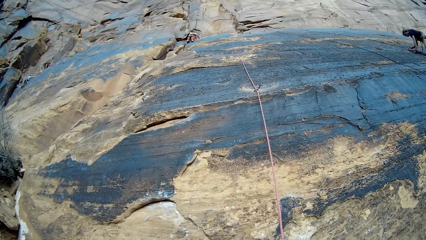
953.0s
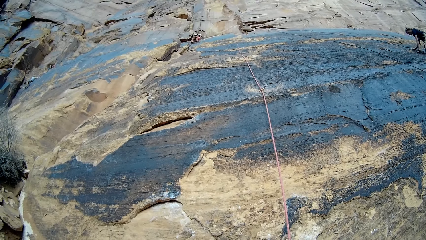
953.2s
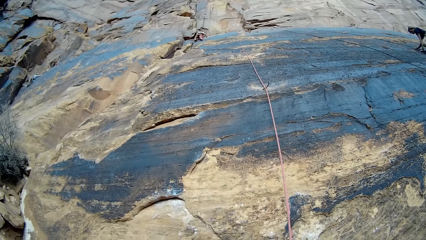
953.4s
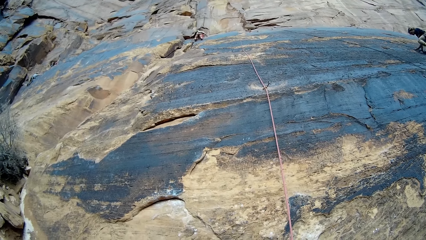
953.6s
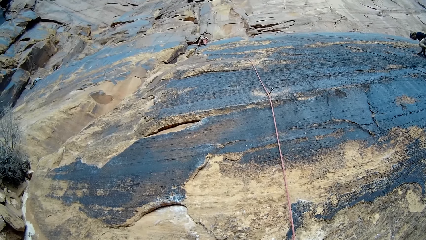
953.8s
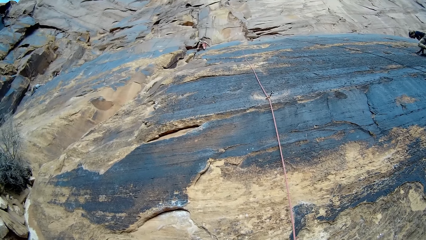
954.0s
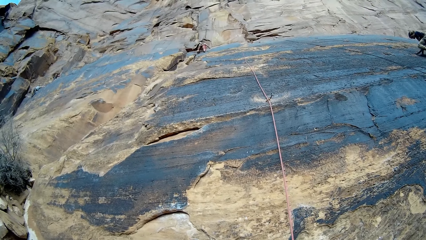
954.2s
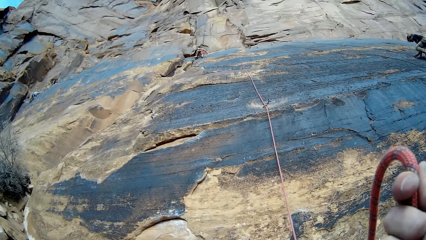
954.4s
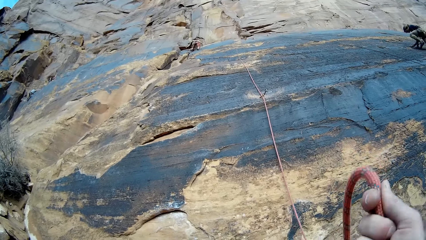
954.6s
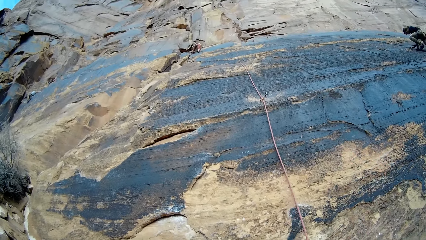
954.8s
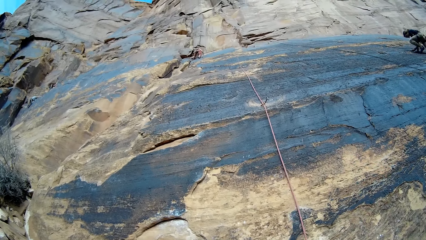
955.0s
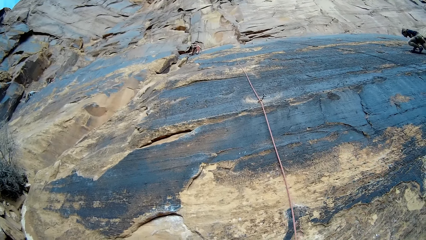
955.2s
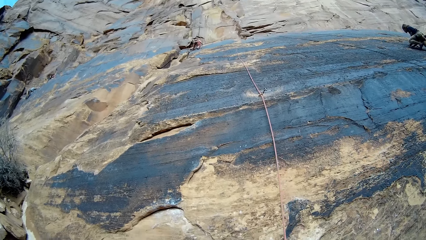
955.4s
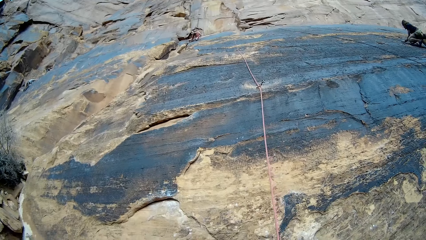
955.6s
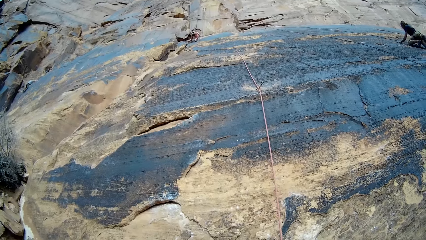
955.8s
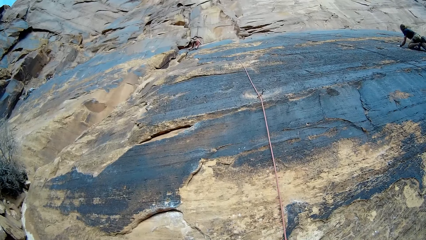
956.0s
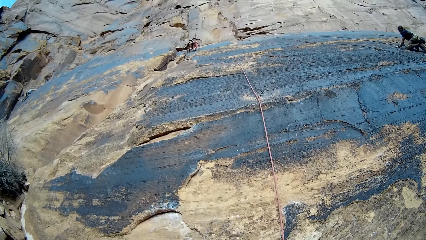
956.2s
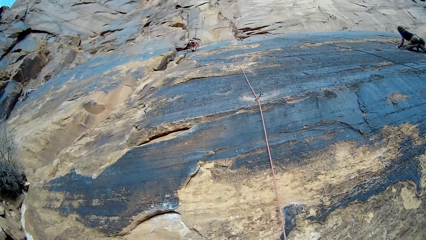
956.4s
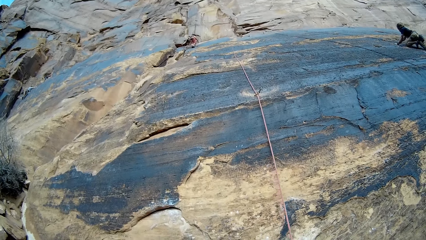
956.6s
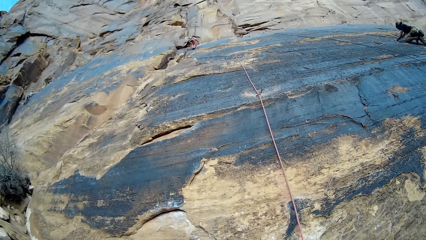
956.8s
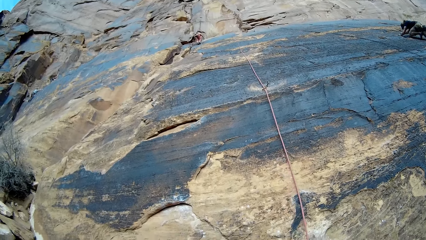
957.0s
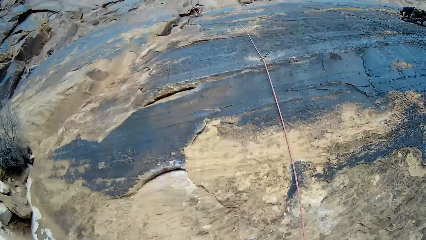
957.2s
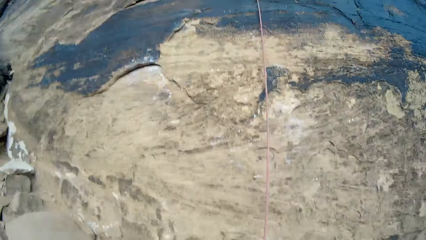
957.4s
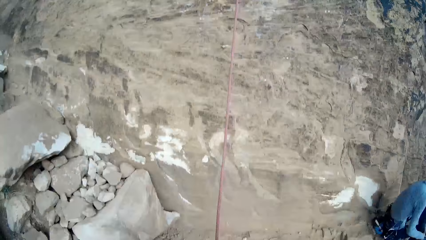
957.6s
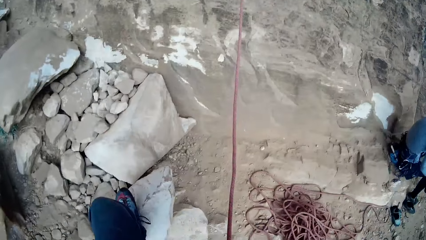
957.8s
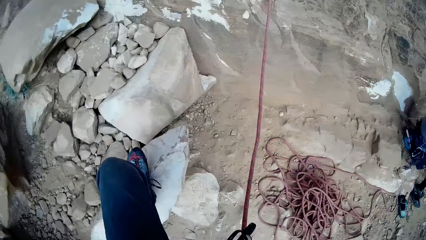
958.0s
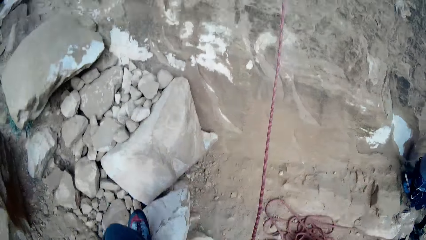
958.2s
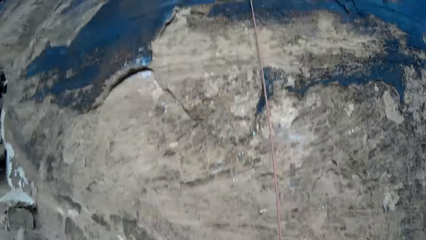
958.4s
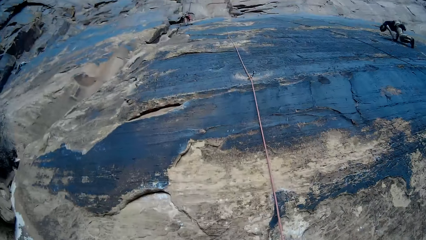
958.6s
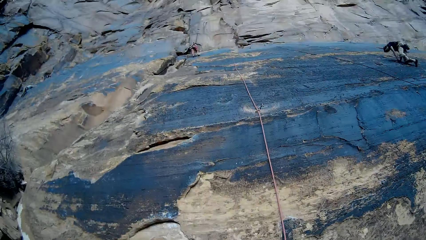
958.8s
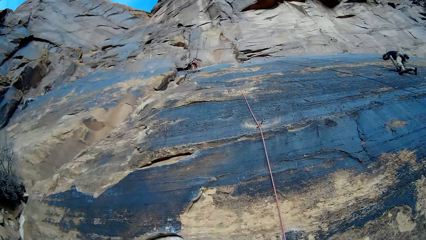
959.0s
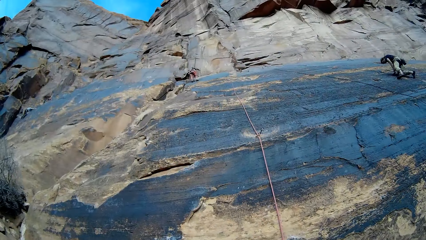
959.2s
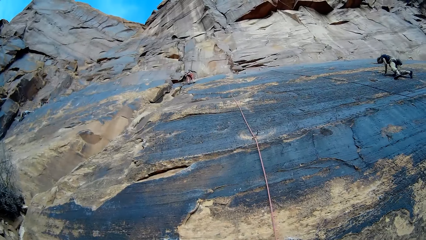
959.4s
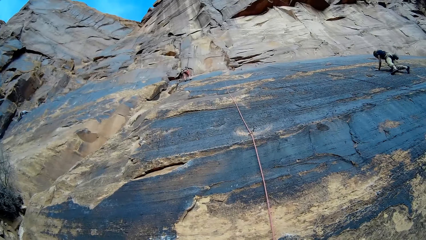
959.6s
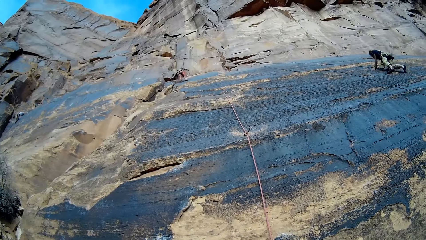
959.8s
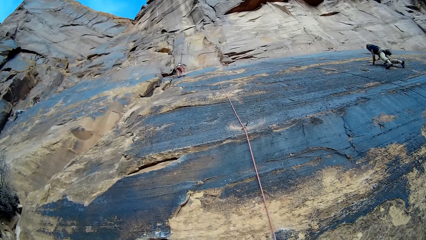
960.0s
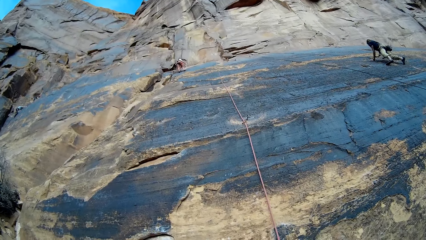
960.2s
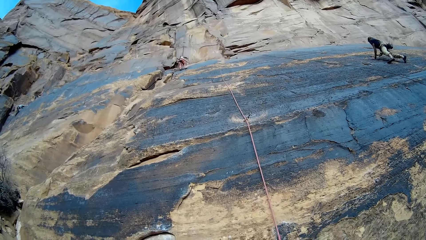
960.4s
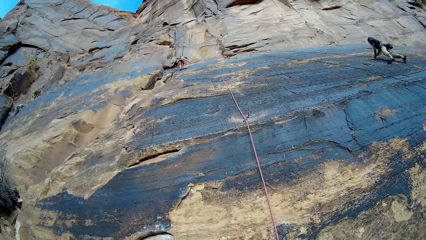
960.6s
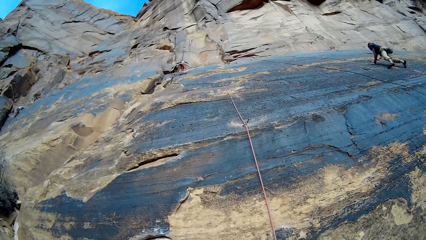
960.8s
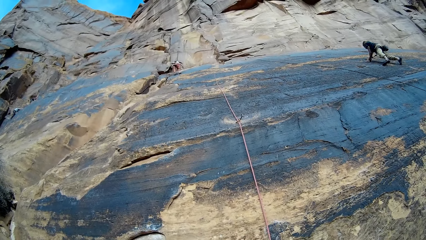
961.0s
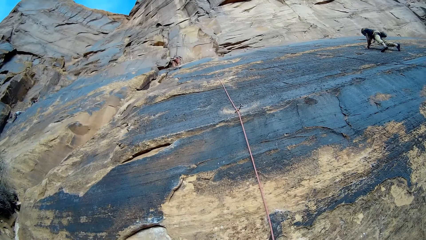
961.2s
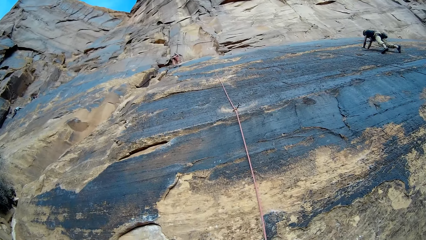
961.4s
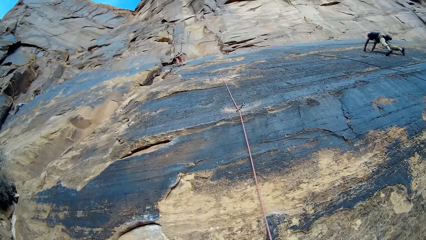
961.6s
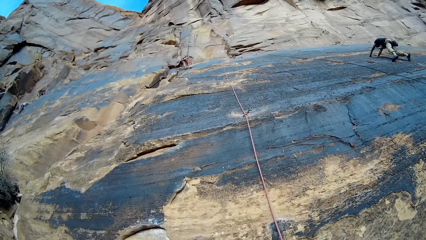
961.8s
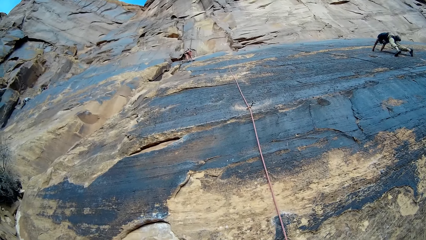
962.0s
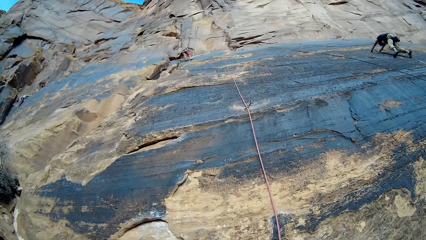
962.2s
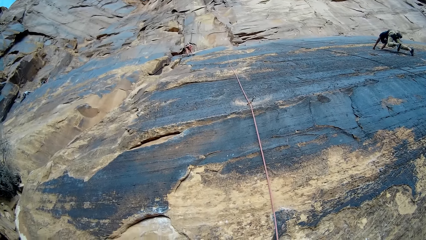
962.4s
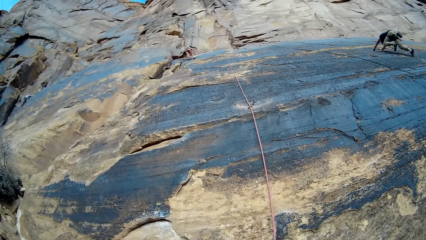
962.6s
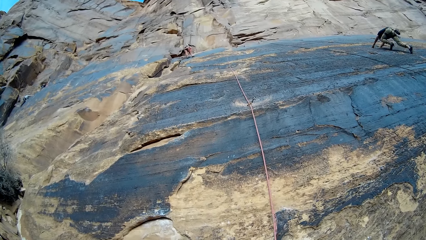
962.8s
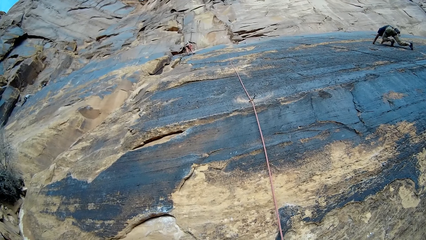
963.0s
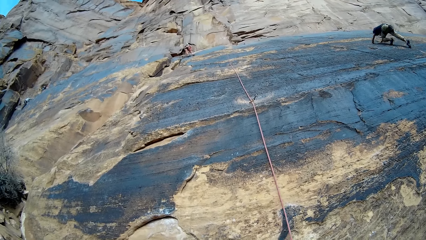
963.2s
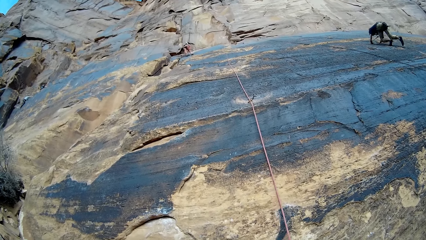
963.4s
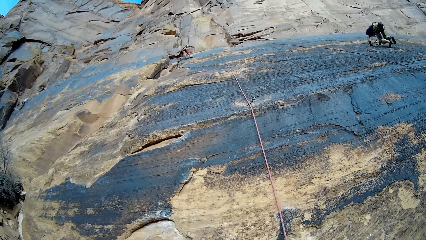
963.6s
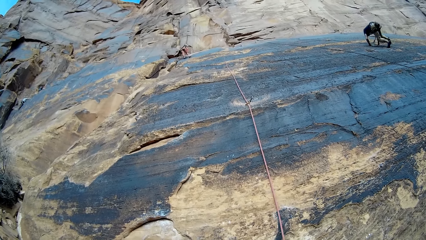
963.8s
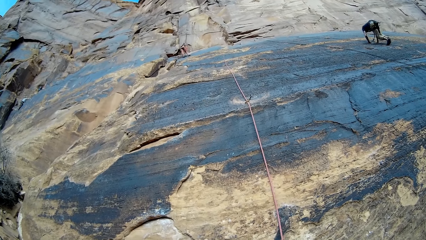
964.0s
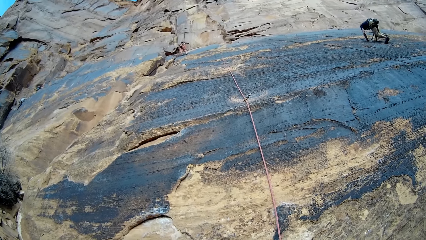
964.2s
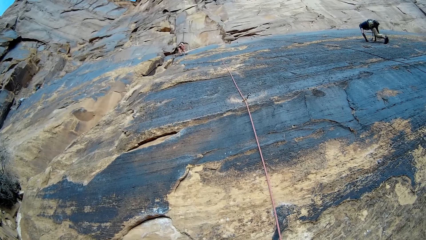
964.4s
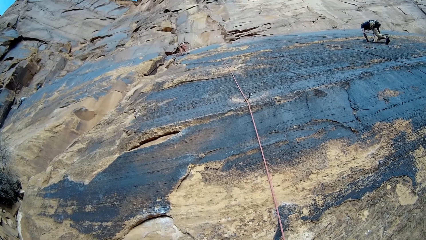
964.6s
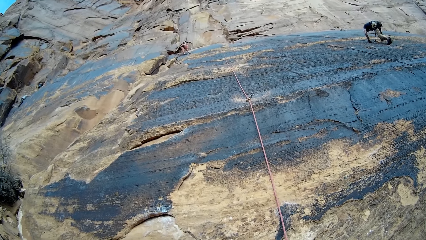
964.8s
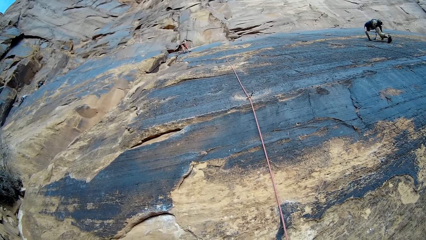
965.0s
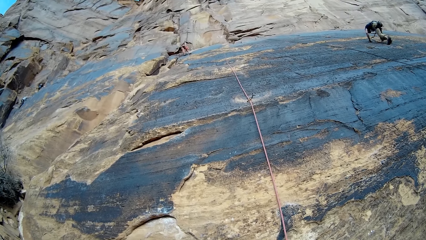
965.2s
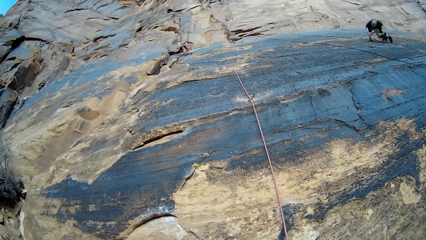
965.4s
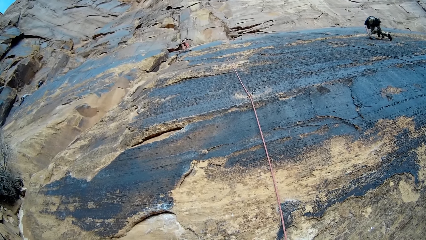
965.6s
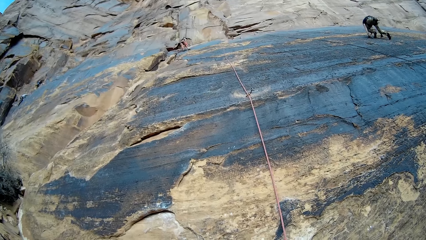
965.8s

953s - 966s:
The camera wearer adjusts the rope in his hand. He pulls the rope. He looks up, looks down, and looks up. The man climbs up the mountain.

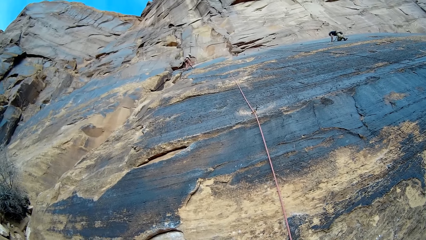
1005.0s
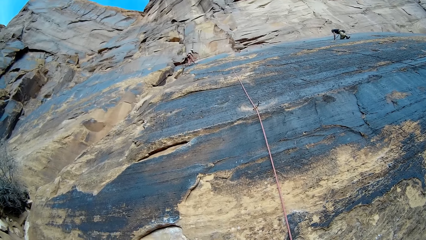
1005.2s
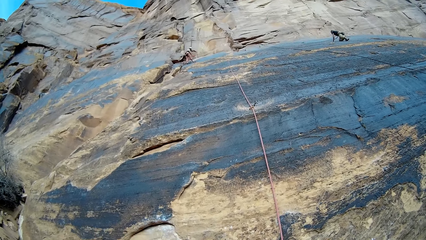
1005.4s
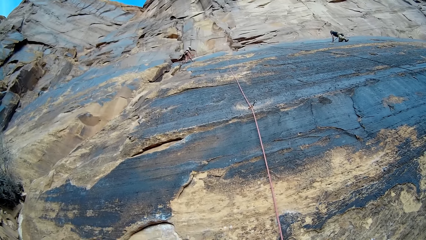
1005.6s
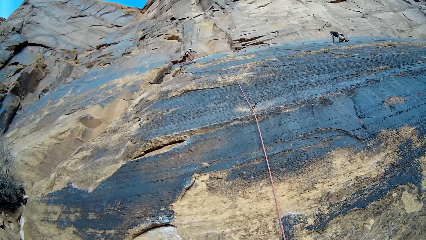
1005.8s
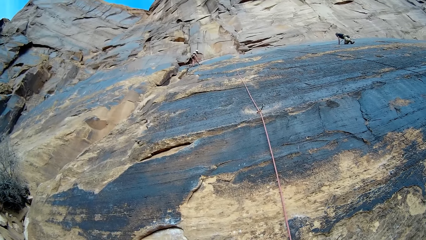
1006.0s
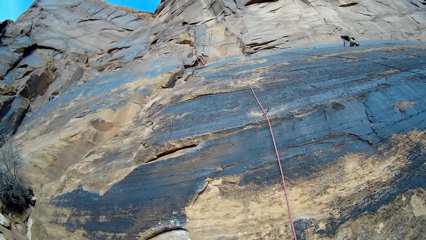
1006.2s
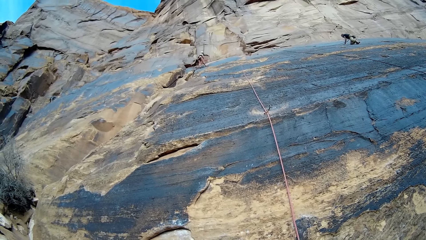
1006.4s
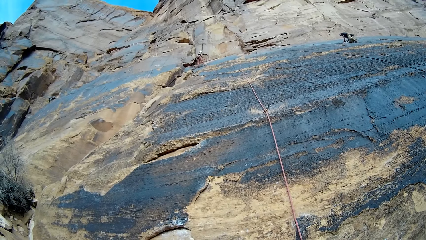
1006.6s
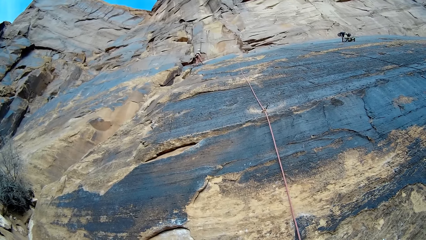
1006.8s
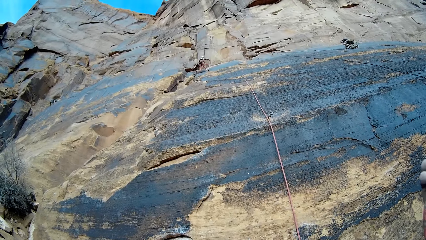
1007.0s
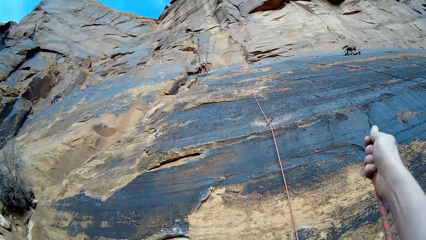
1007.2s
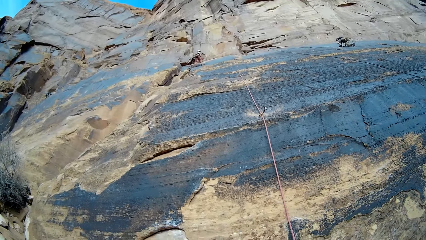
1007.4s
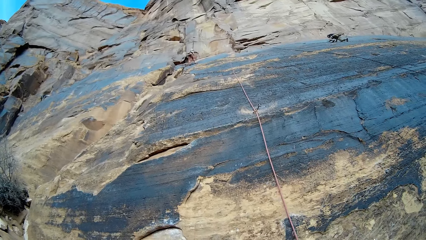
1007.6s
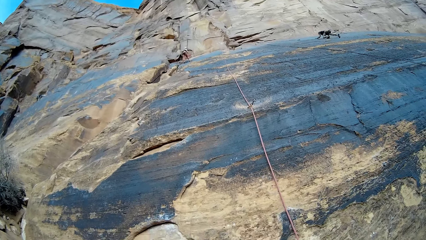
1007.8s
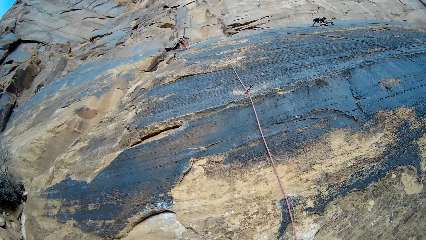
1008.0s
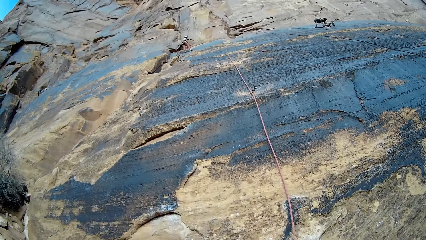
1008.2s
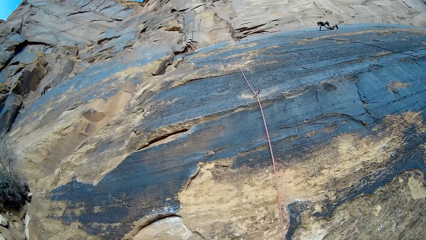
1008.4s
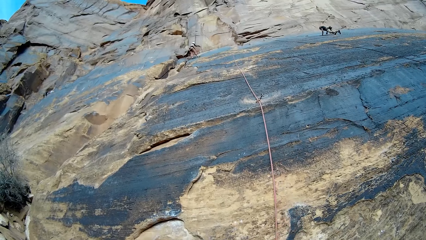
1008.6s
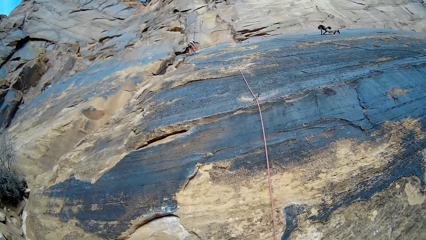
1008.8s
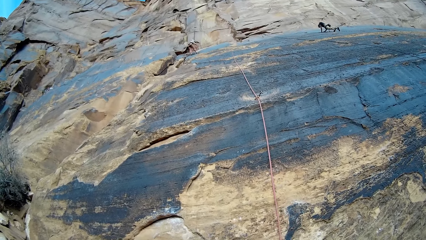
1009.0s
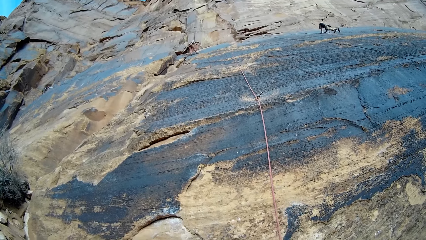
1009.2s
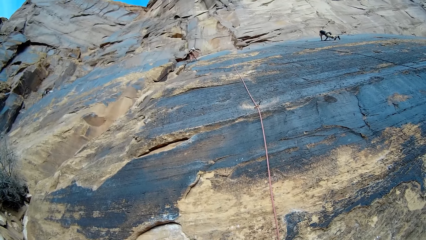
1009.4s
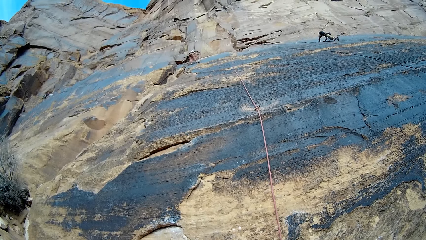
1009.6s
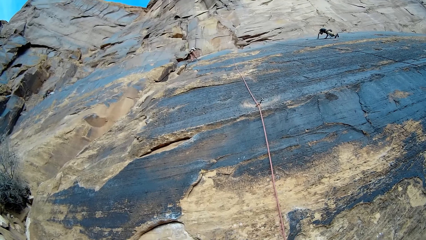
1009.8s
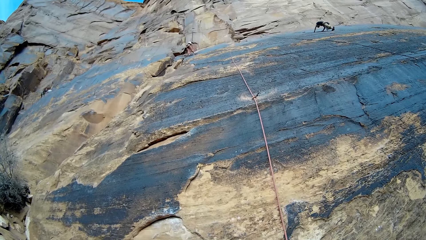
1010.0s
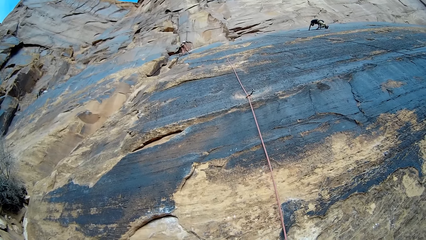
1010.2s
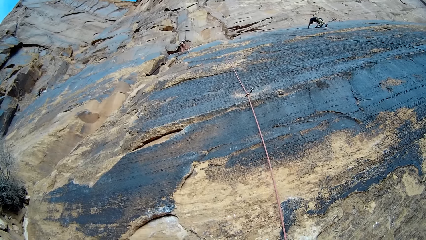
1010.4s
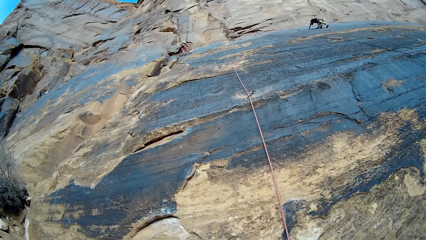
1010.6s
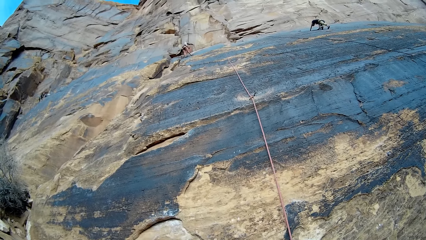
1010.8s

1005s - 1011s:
The camera wearer adjusts the rope. He raises his hands and puts his hands down. A man climbs a rock.
